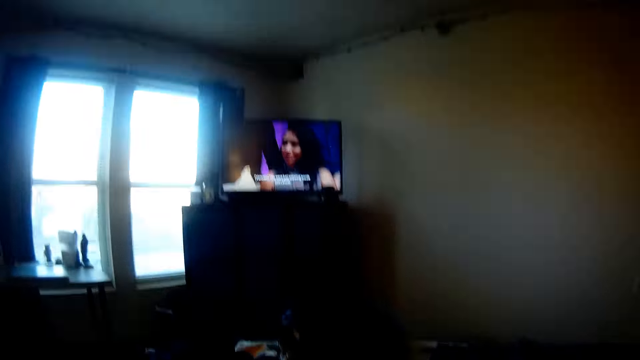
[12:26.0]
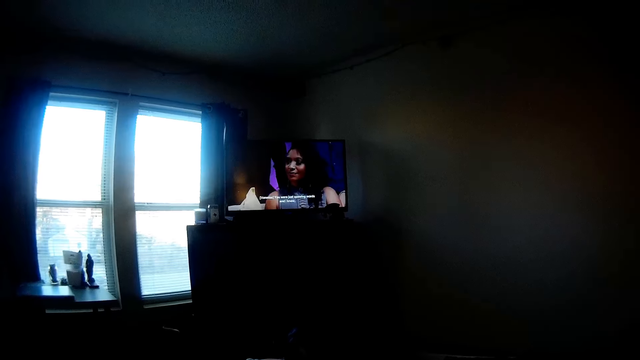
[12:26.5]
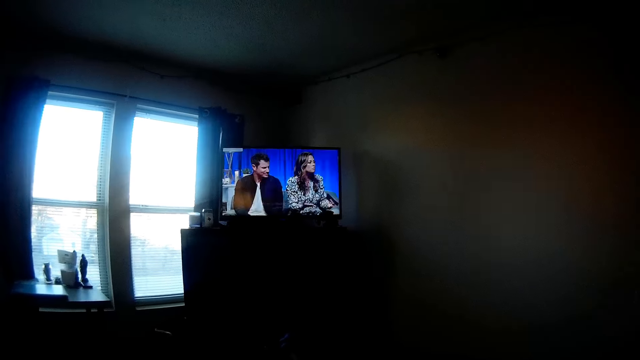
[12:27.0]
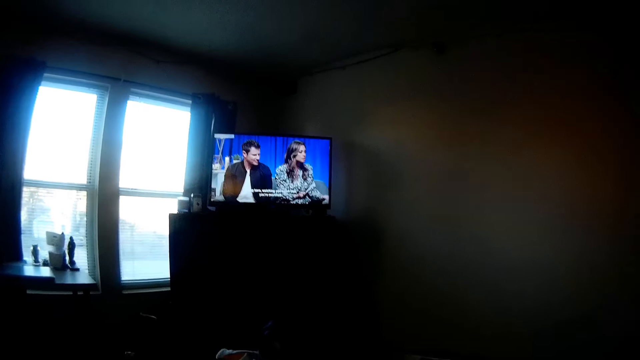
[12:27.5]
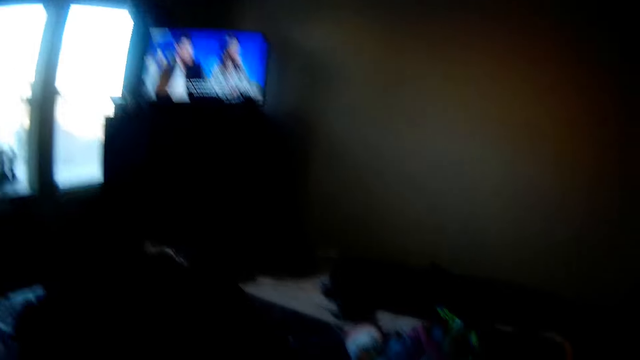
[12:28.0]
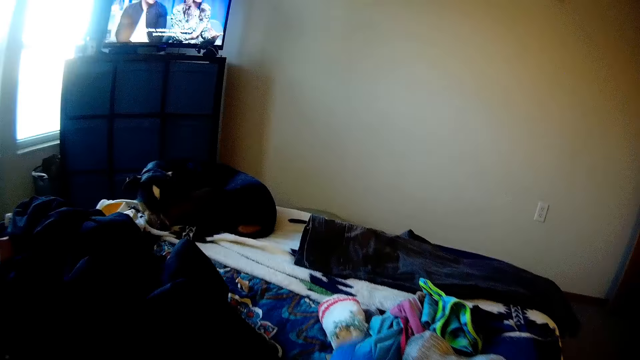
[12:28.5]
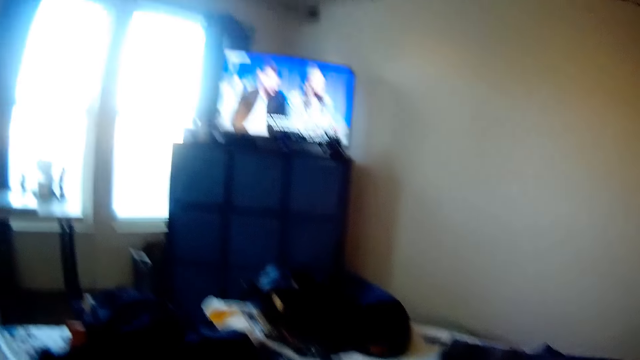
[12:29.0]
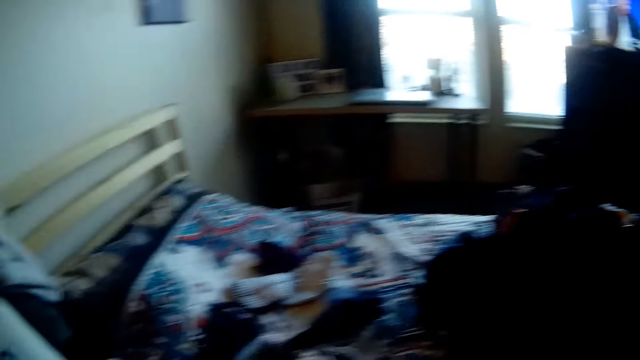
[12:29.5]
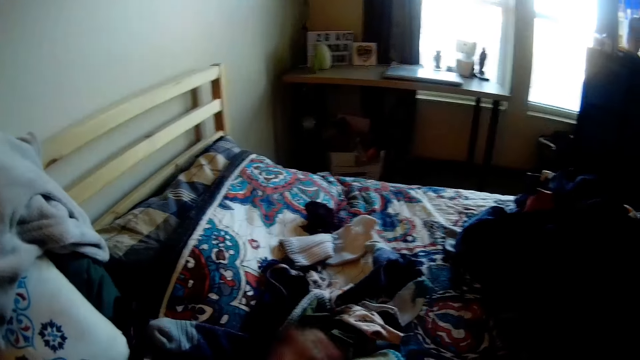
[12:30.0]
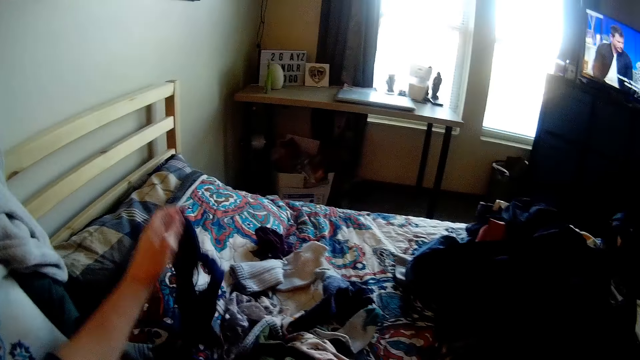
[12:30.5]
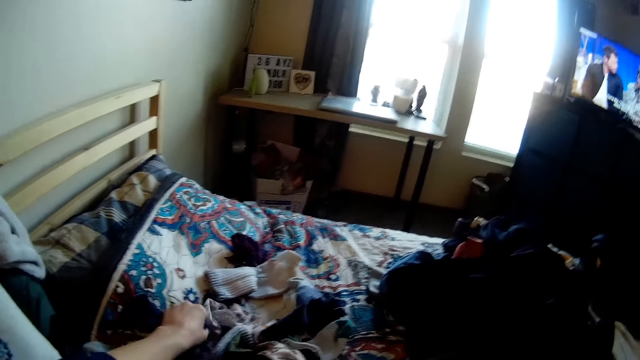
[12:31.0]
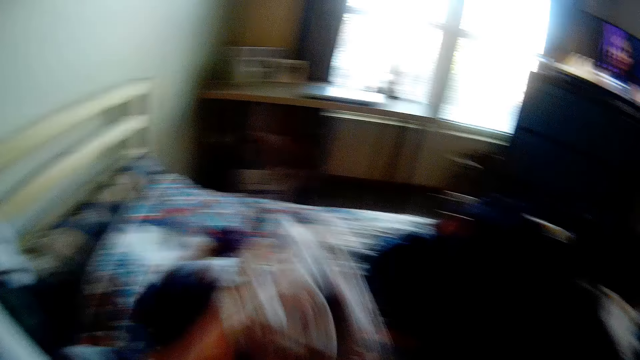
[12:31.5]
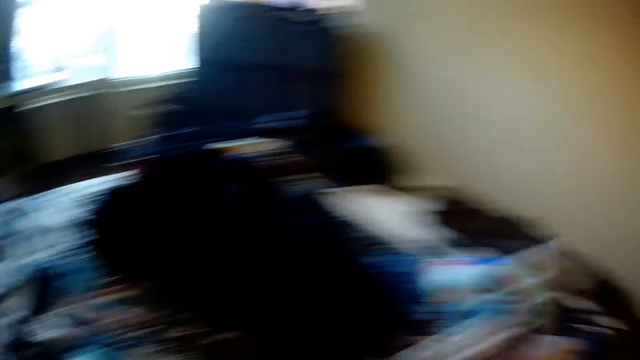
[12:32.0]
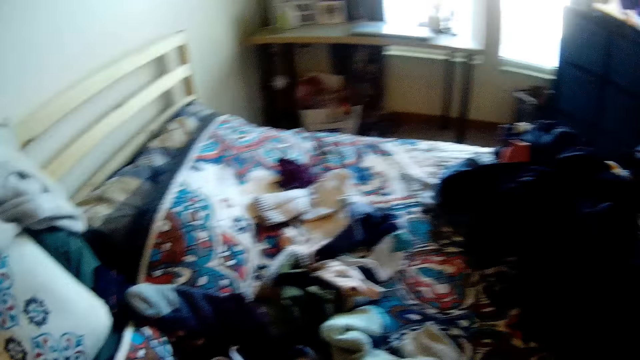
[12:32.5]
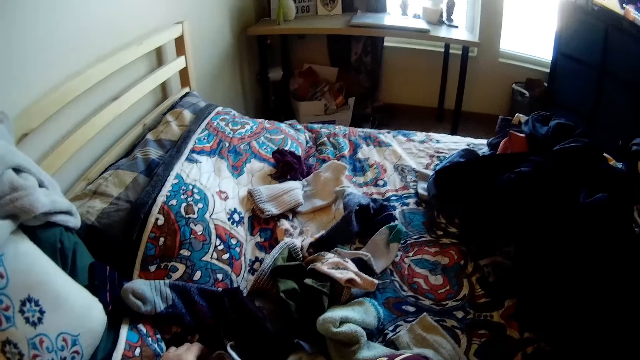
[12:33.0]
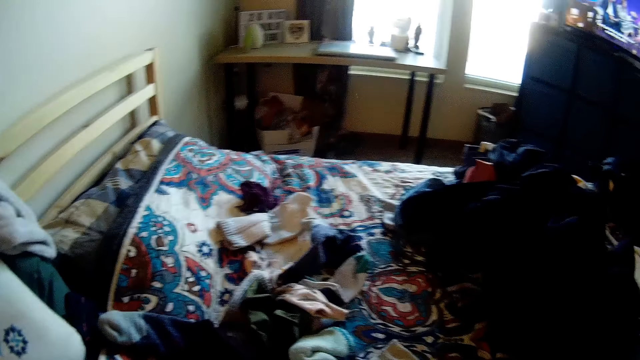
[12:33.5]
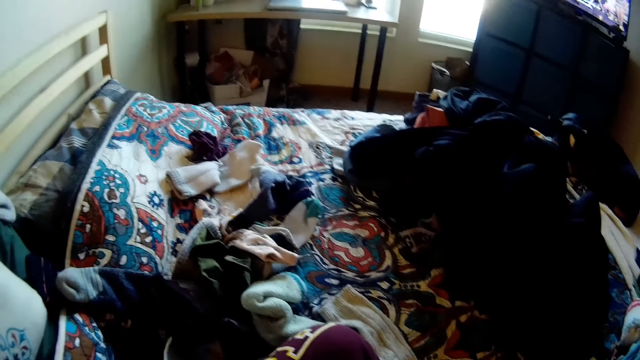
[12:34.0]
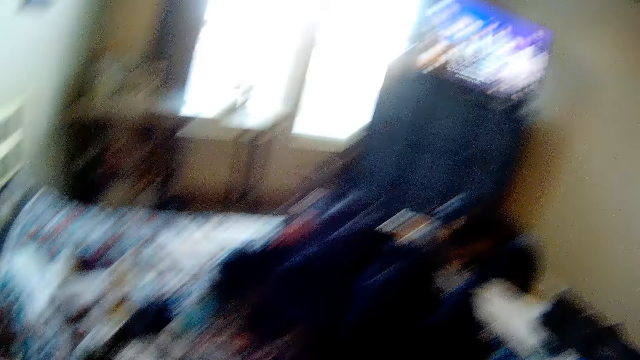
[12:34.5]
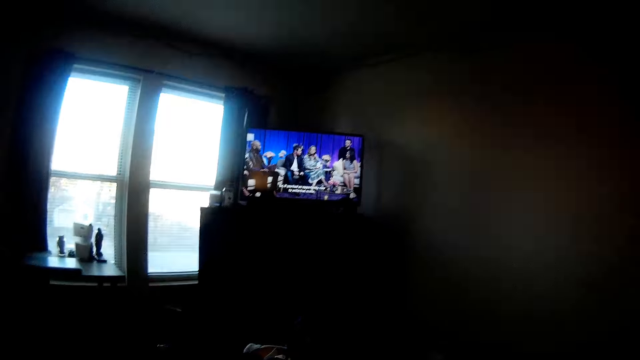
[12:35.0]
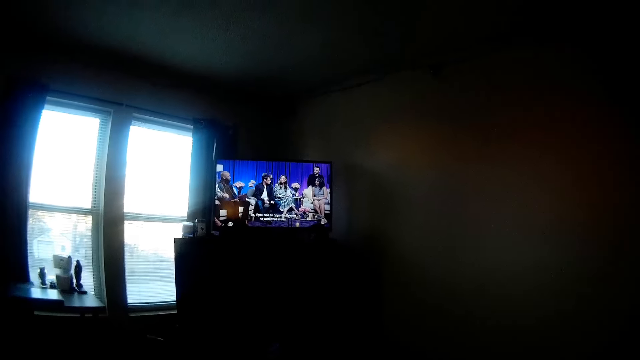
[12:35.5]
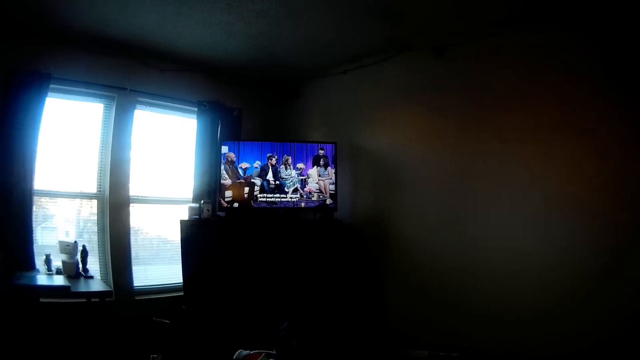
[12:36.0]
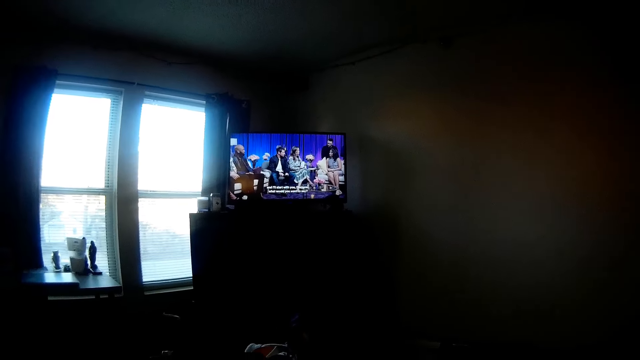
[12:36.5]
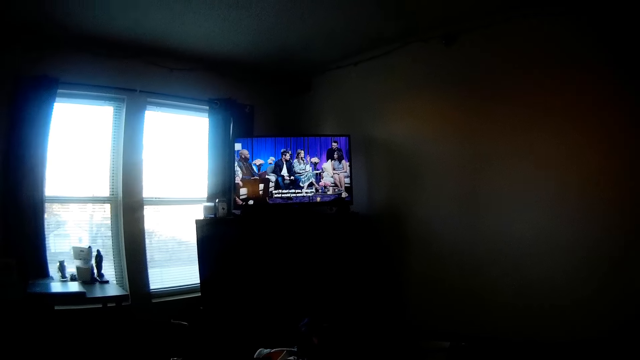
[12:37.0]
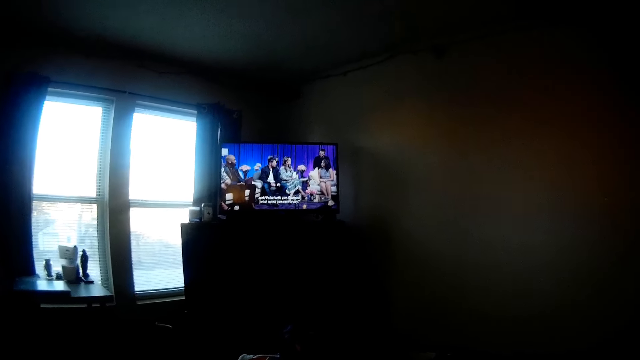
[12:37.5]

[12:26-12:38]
The camera wearer watches the television. They move pieces of cloth on the bed.

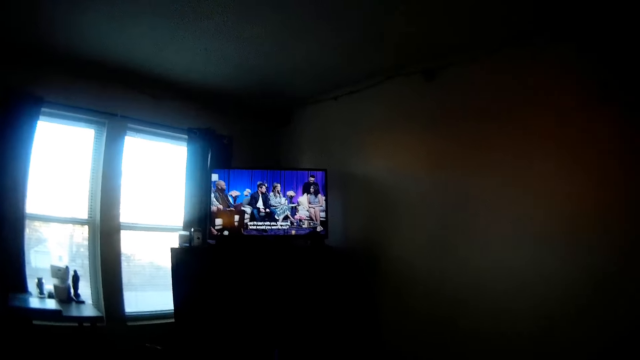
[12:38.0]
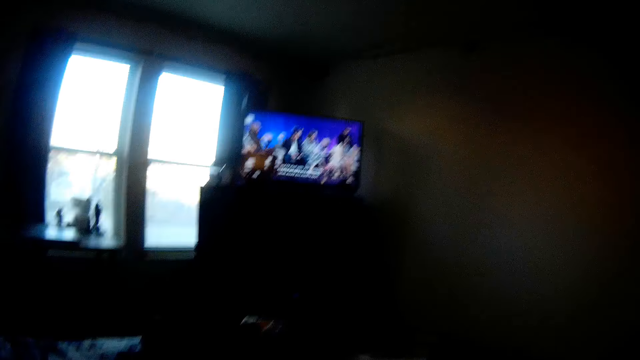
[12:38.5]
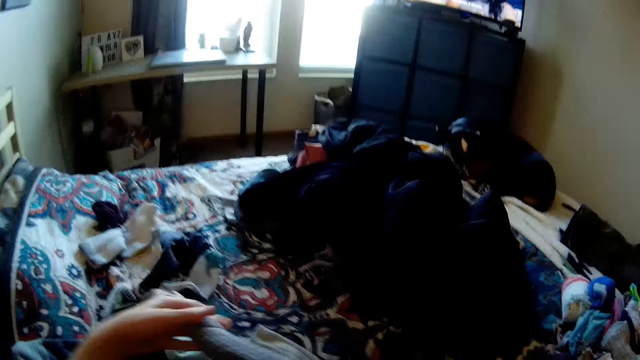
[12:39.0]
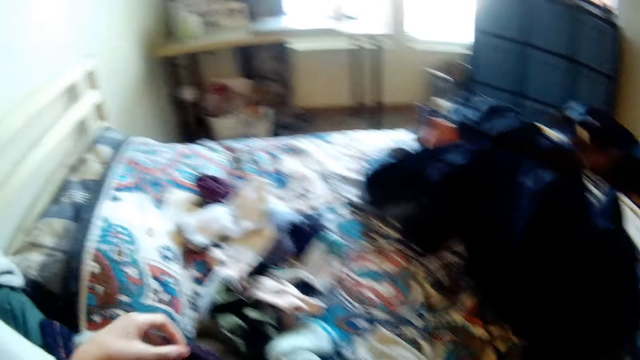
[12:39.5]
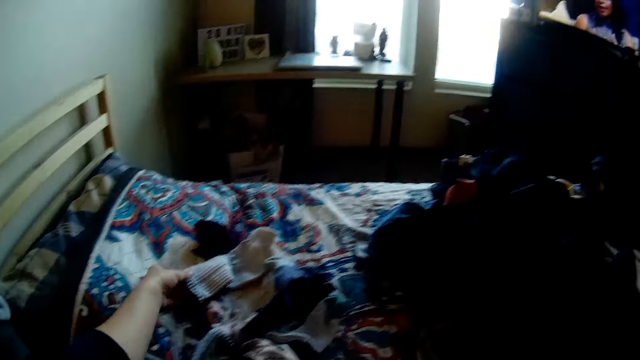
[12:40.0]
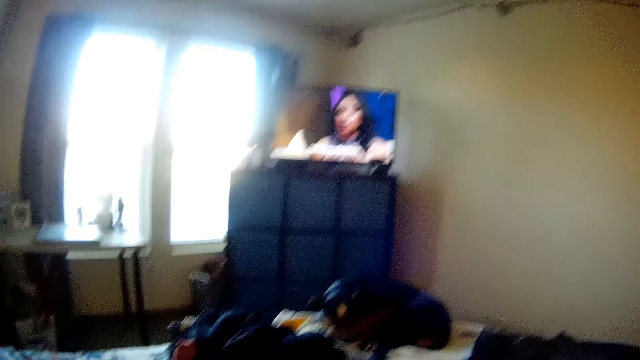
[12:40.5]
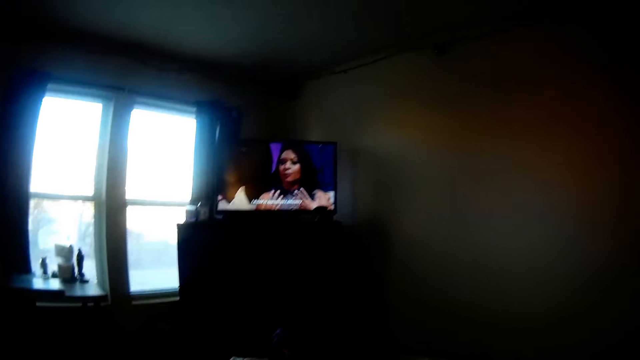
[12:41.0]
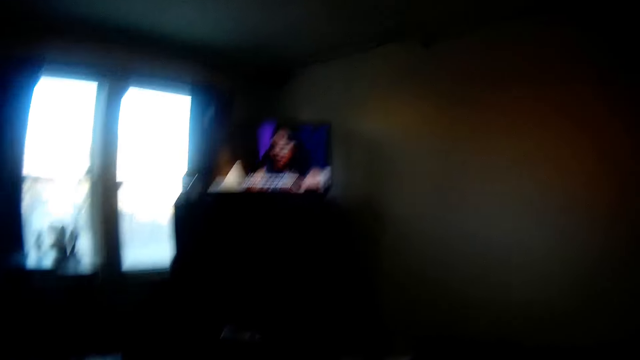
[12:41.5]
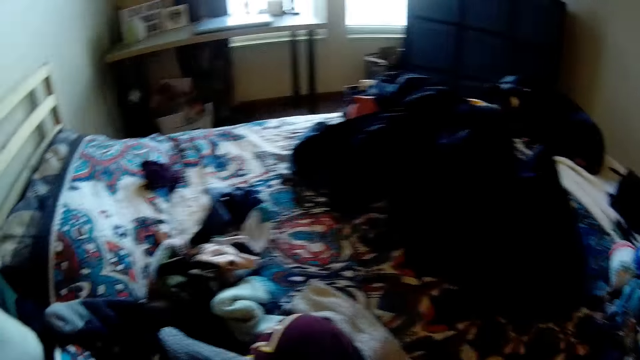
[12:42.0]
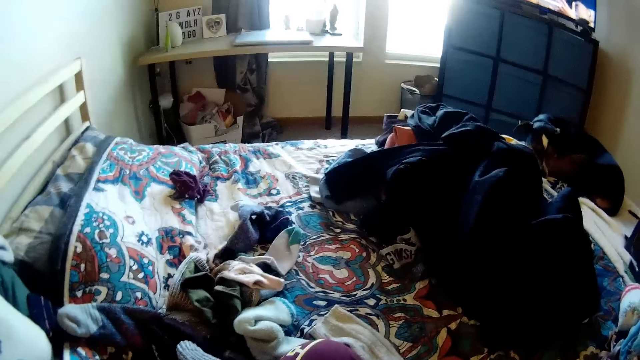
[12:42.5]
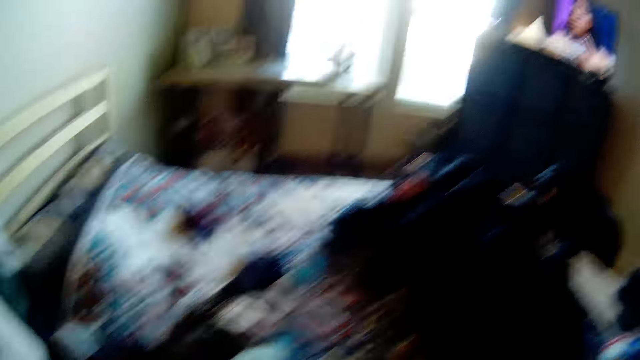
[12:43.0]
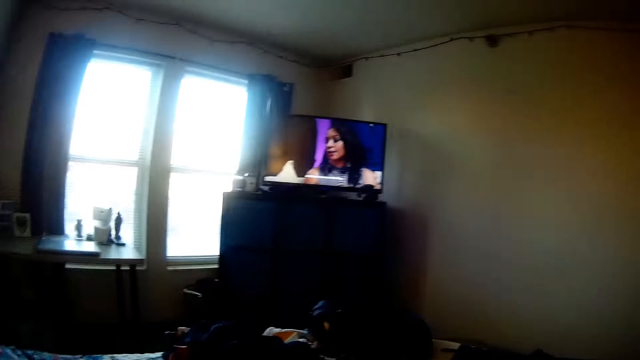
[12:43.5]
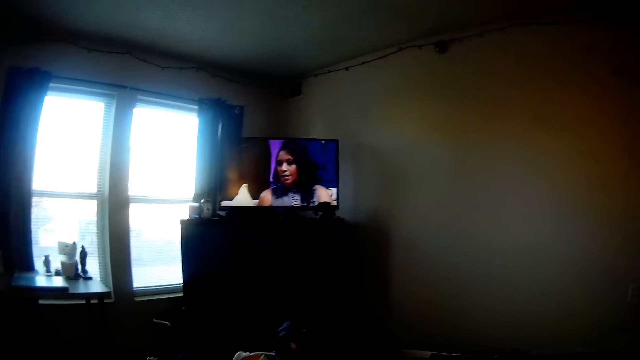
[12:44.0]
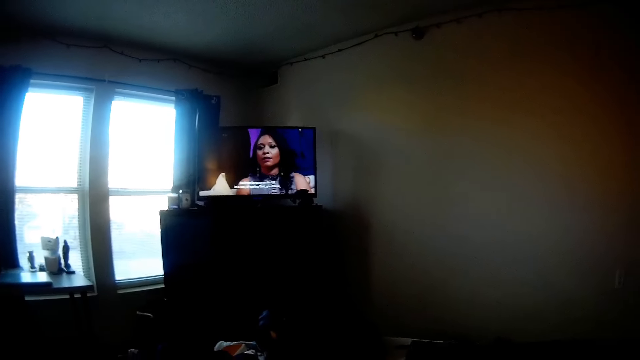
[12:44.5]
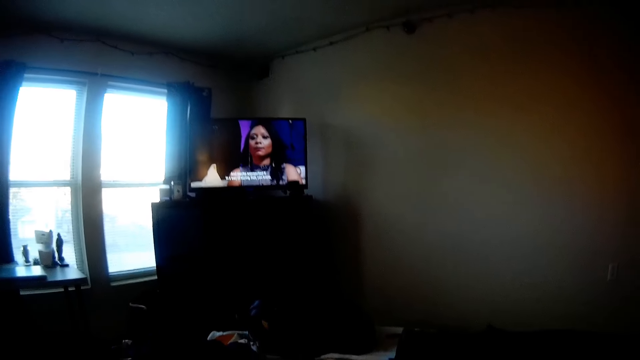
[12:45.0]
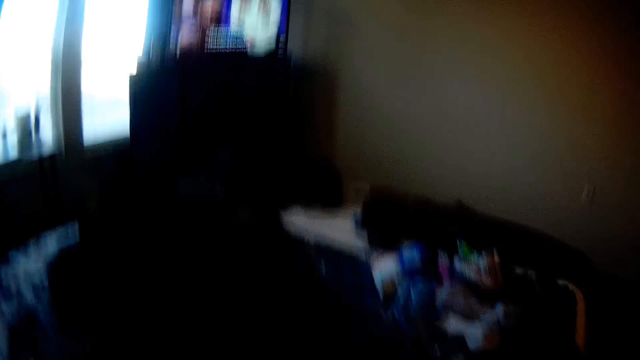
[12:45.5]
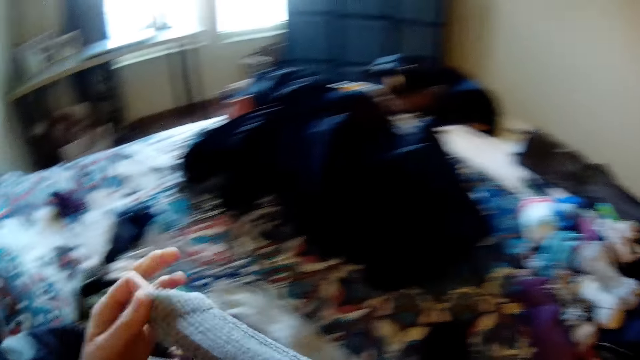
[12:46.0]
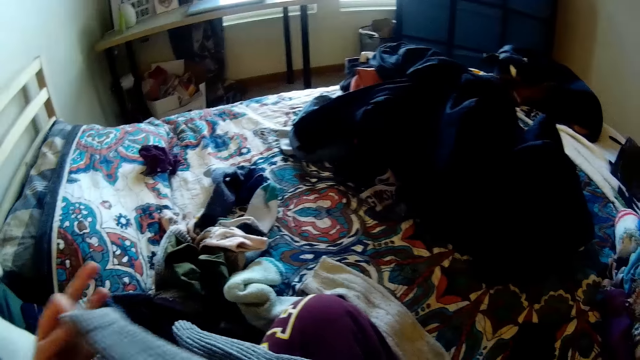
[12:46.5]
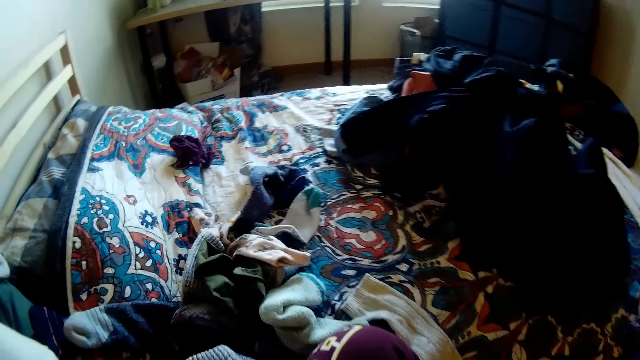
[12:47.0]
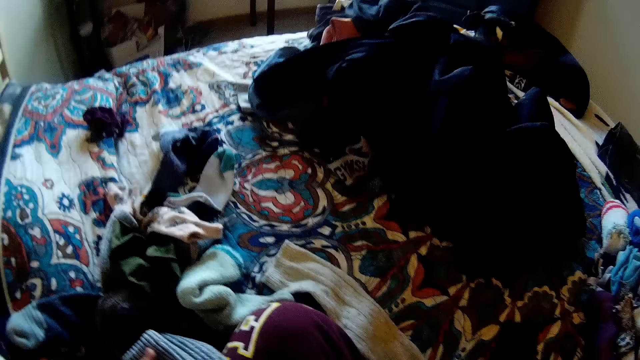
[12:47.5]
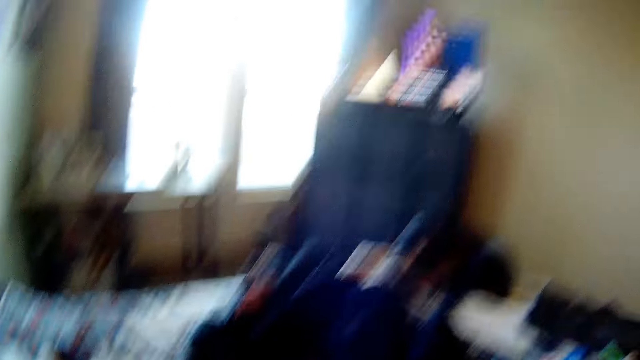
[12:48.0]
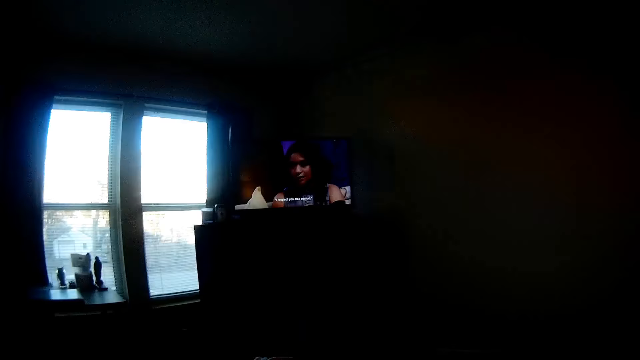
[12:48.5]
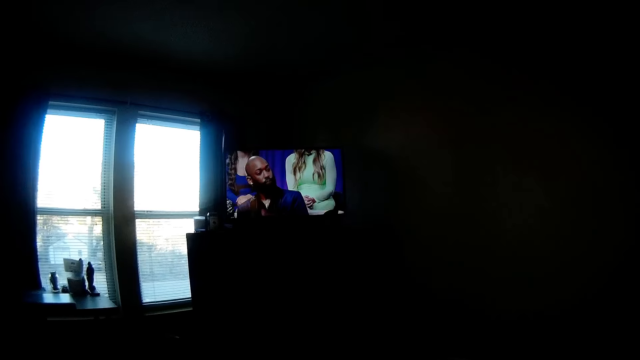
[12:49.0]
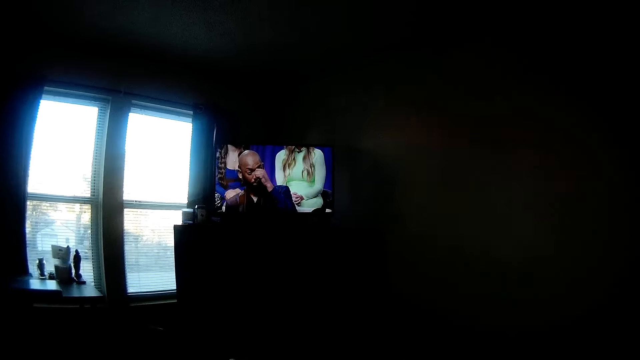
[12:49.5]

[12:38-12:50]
The camera wearer holds the socks. They watch the television.
